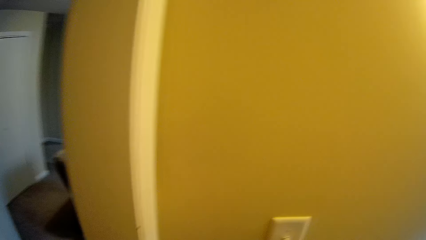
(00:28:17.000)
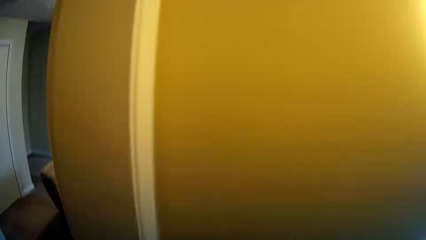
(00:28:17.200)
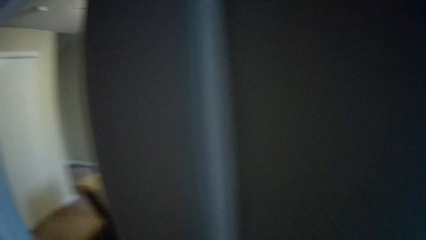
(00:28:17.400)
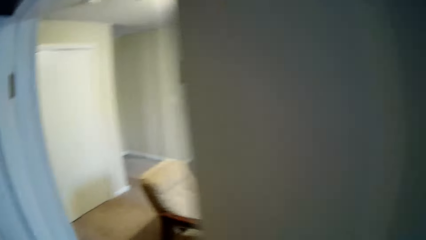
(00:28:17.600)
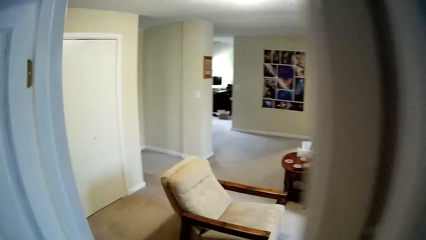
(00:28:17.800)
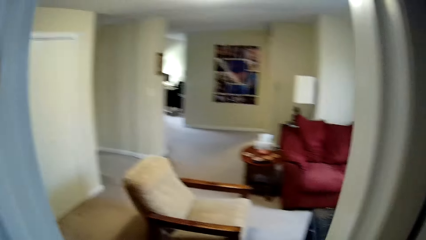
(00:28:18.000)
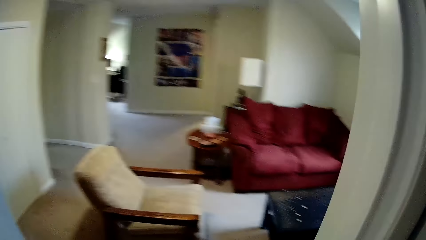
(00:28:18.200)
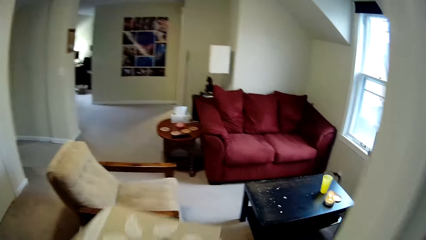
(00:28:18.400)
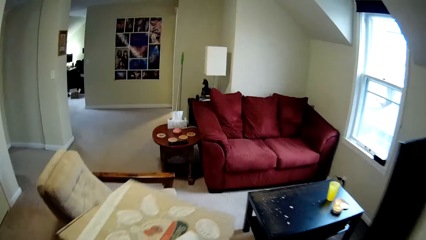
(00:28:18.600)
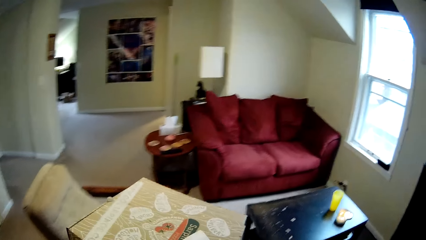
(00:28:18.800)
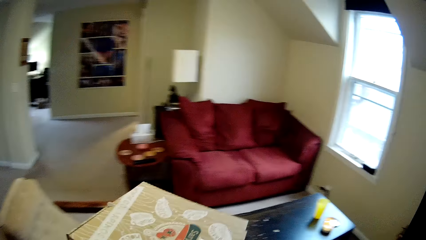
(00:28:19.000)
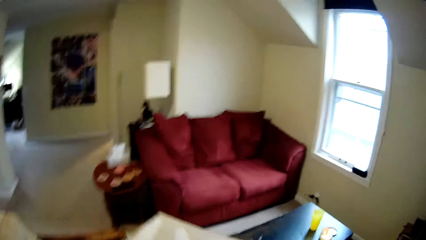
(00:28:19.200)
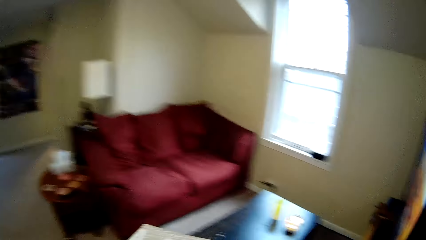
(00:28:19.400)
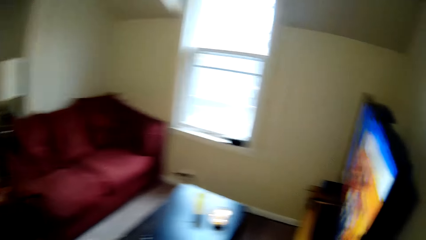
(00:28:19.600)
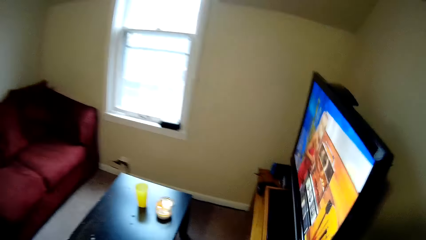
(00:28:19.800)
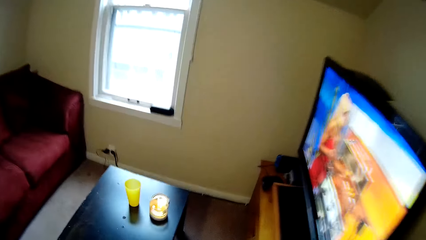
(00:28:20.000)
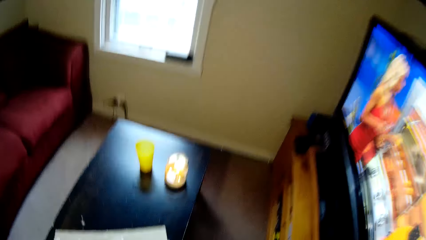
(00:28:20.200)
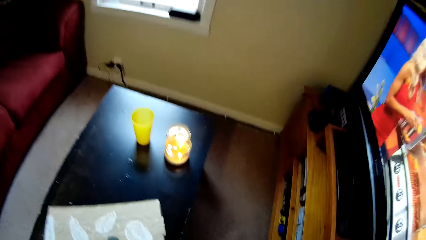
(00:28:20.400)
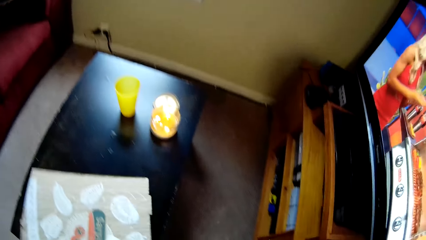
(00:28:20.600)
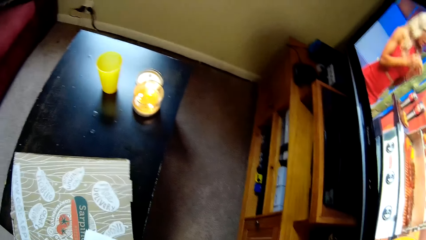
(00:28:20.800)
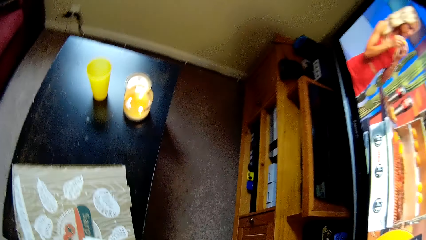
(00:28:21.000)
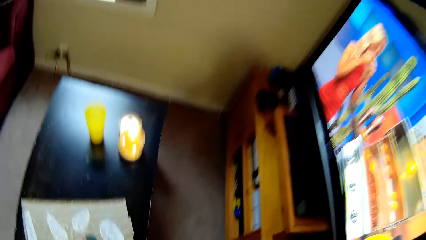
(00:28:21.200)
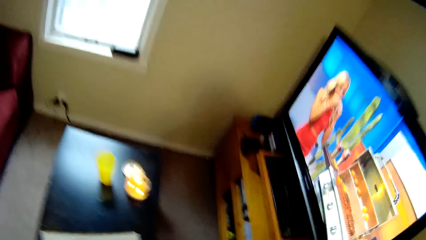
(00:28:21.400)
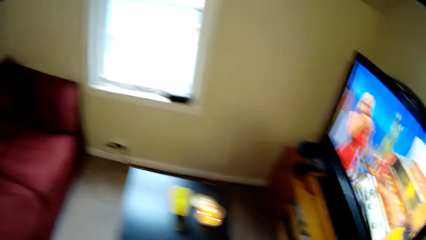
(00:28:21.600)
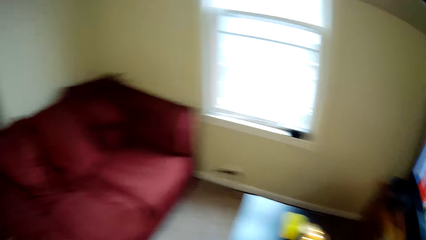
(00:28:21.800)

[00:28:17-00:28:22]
The camera wearer puts the box on the table.
